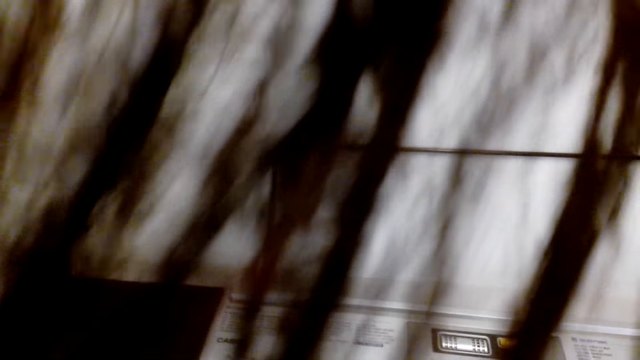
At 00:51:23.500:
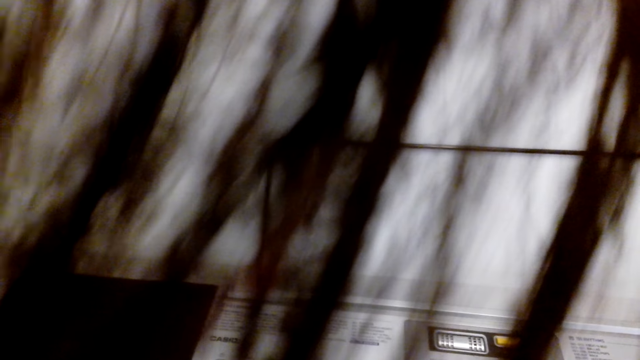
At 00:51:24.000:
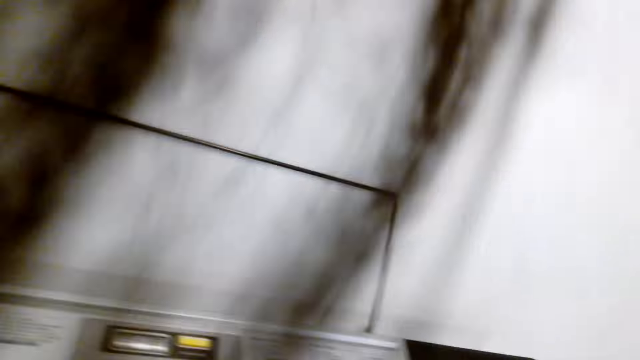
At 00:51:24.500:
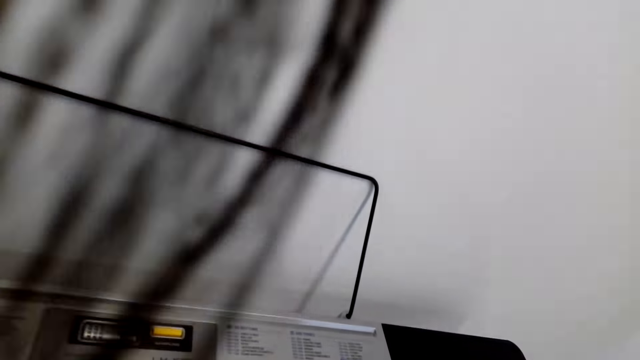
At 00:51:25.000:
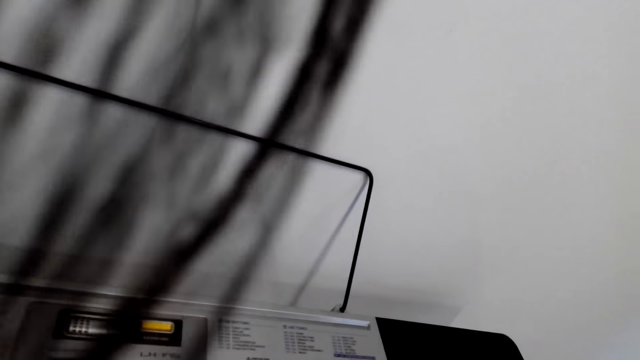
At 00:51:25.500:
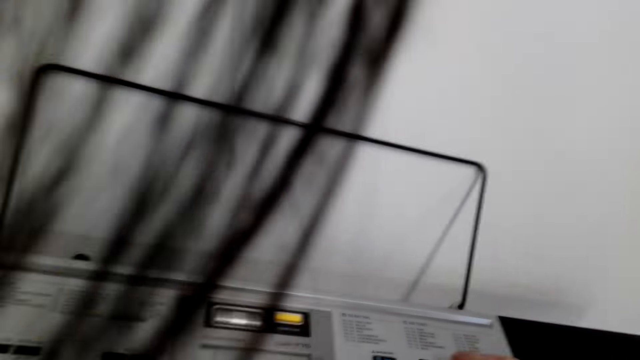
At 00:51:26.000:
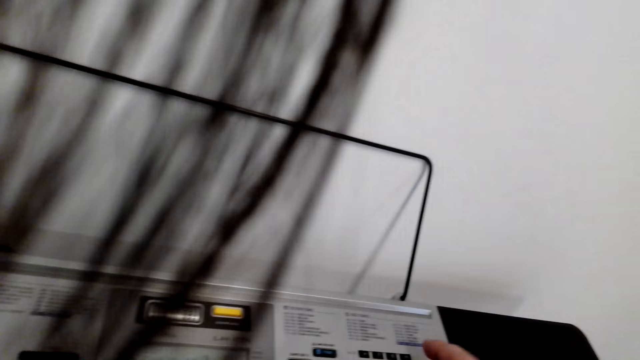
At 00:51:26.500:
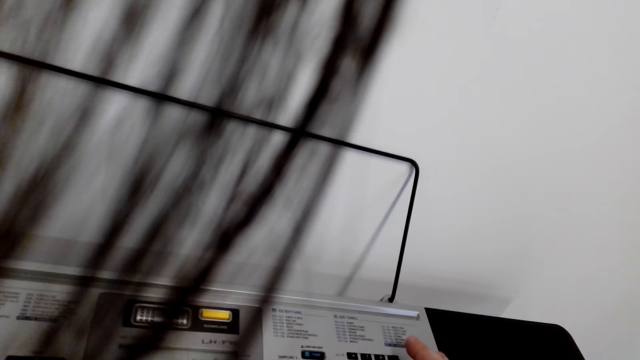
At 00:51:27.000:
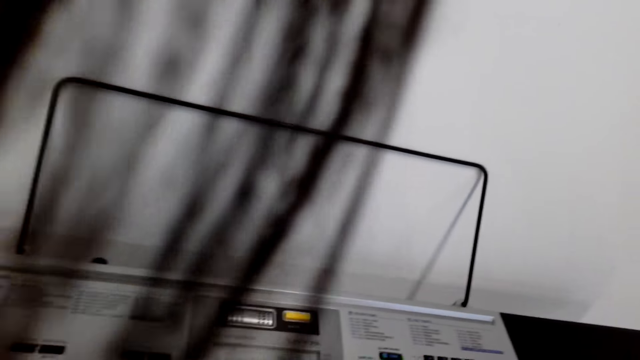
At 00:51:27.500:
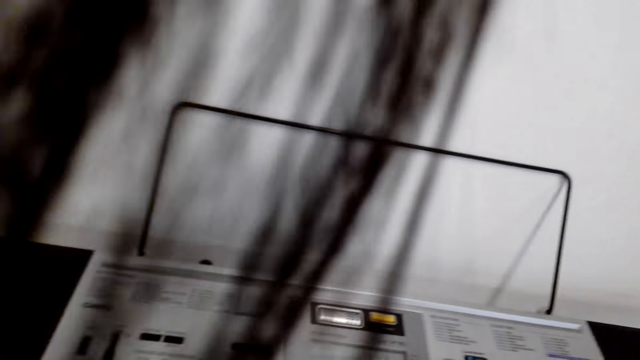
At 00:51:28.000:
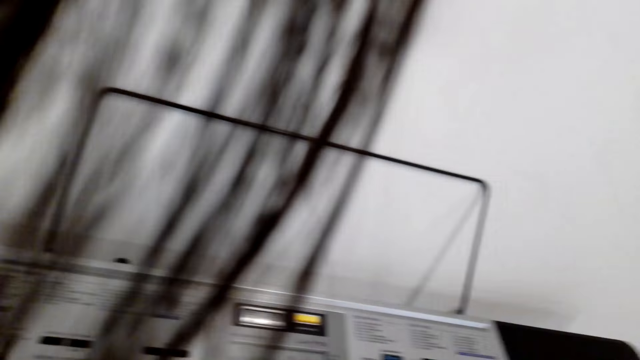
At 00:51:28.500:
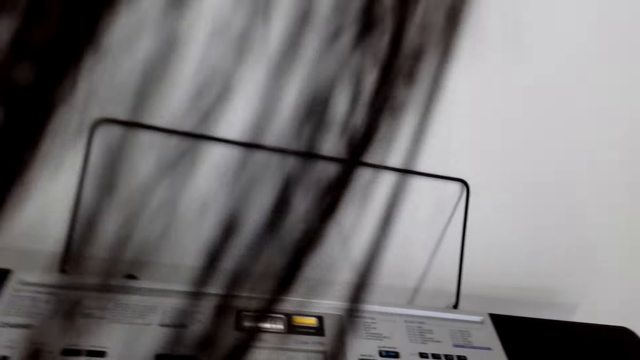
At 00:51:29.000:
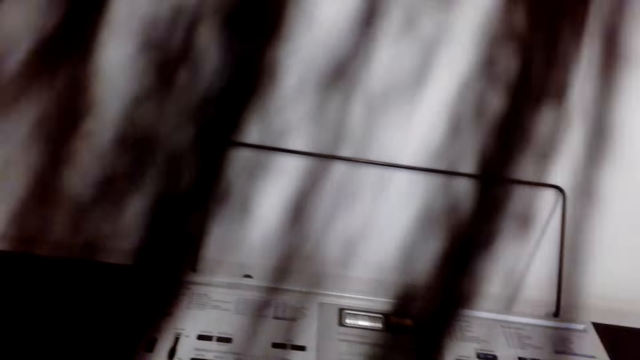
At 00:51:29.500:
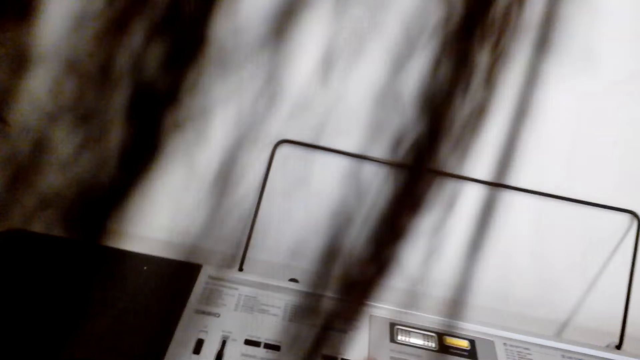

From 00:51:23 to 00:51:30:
The camera wearer looks around.

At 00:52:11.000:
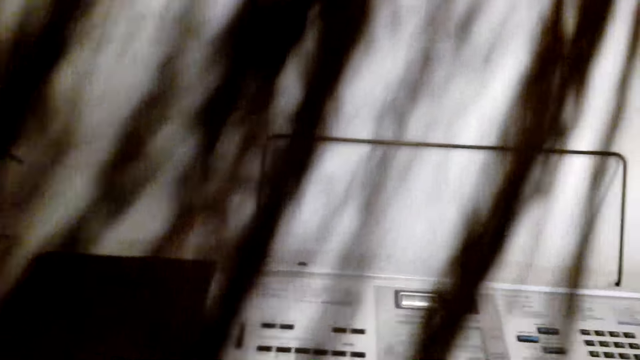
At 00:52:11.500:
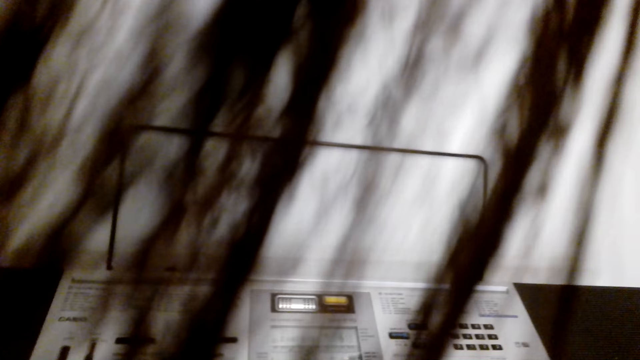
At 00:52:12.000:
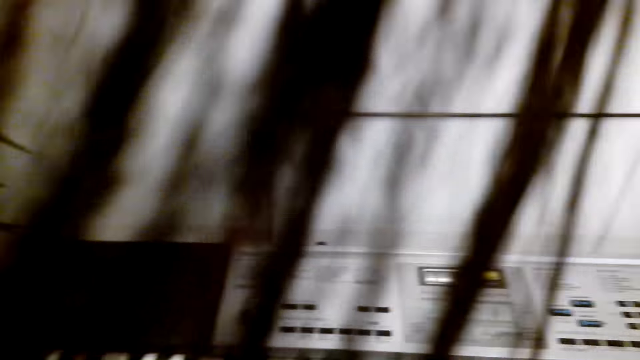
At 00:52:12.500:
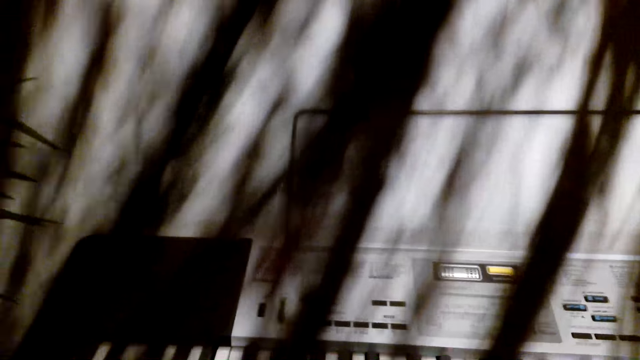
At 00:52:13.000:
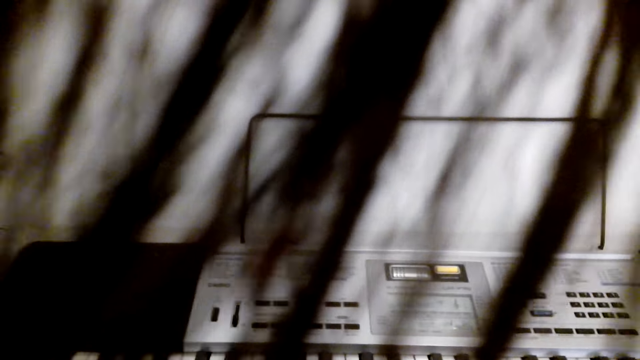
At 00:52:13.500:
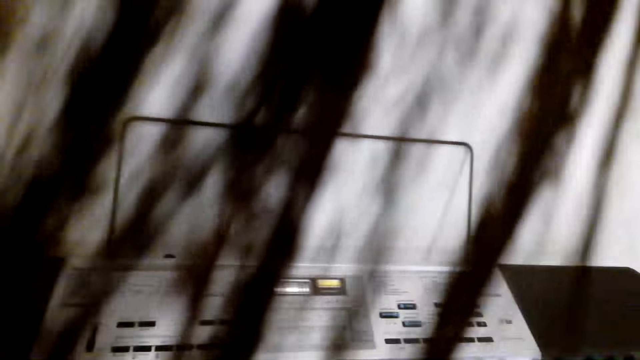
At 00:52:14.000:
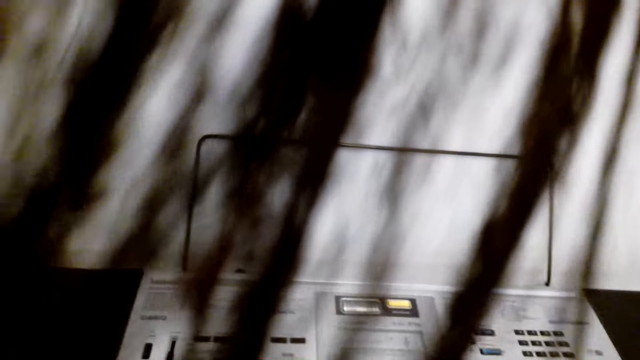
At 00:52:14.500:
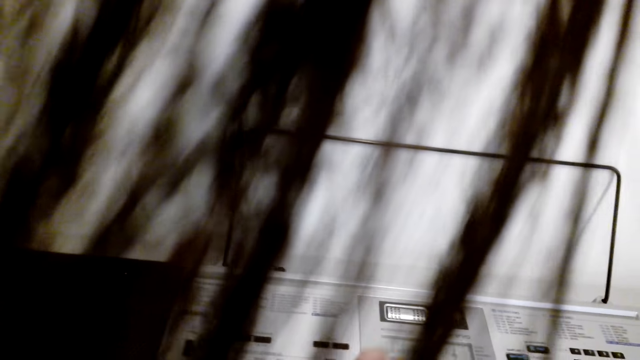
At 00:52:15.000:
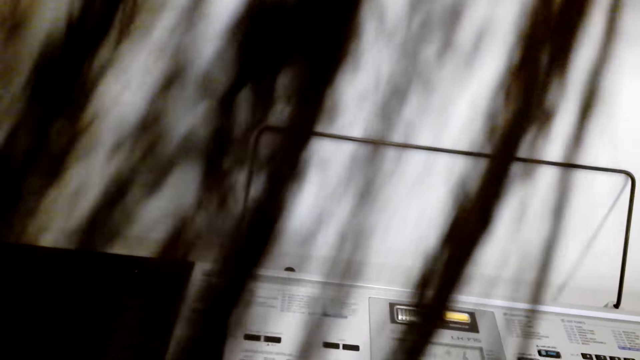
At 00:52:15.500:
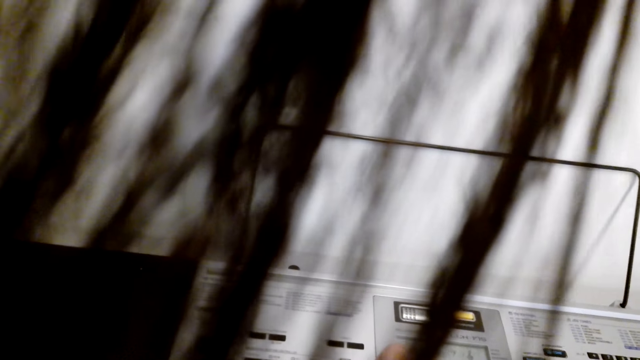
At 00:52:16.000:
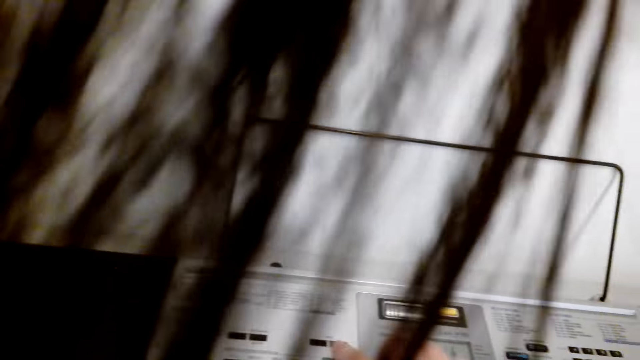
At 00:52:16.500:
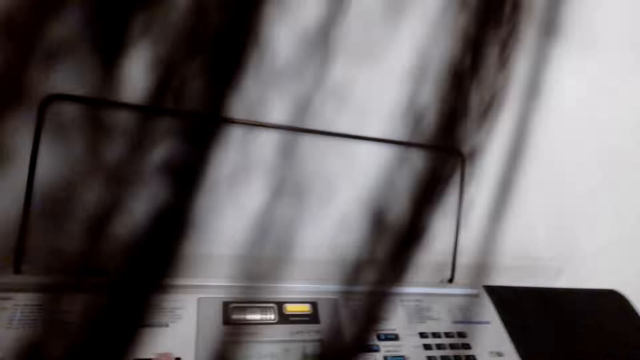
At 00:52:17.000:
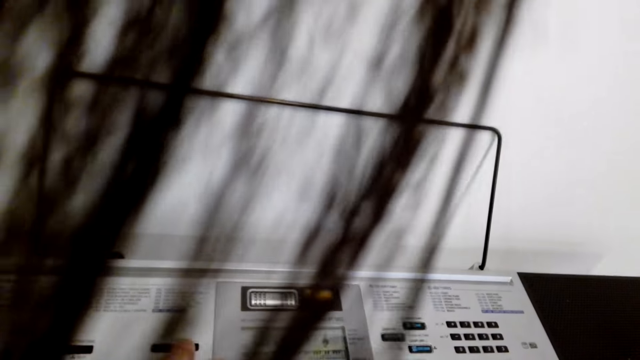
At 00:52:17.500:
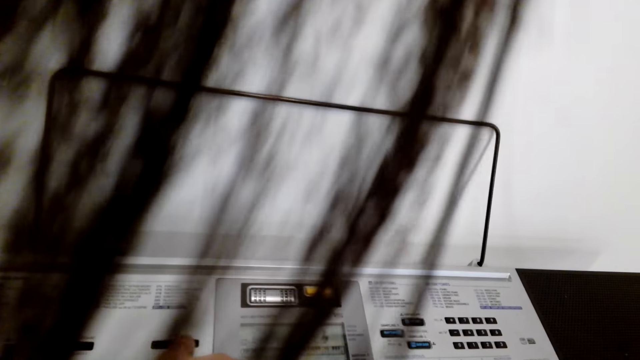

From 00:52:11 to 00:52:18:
The camera wearer plays the keyboard.

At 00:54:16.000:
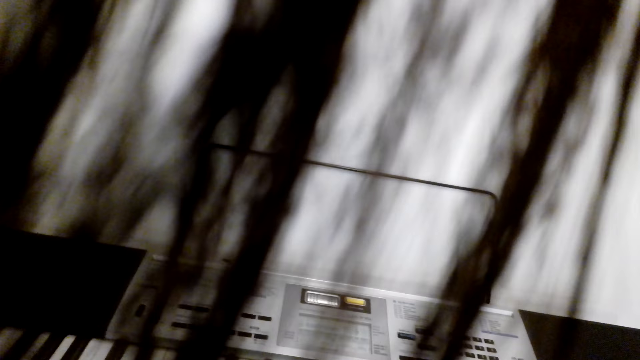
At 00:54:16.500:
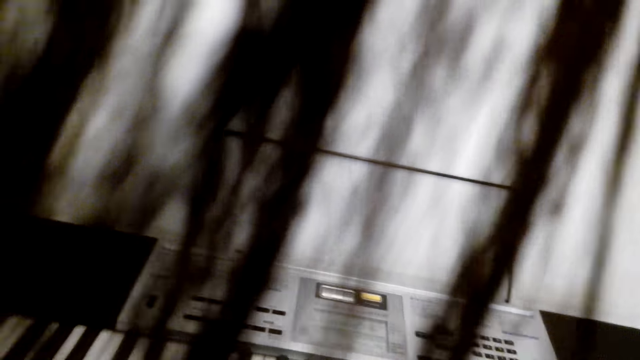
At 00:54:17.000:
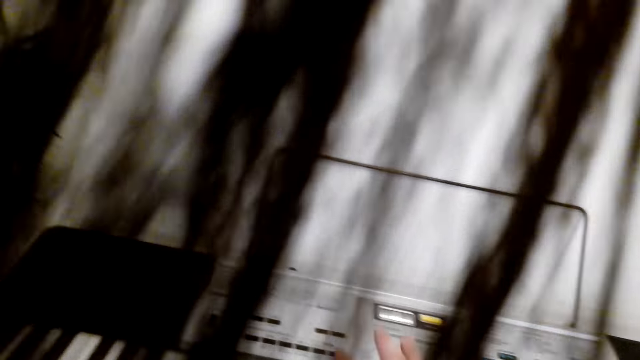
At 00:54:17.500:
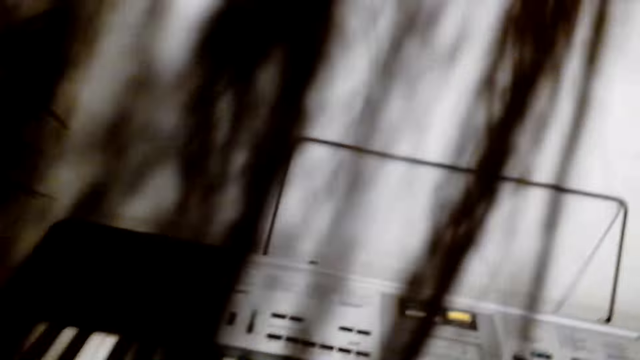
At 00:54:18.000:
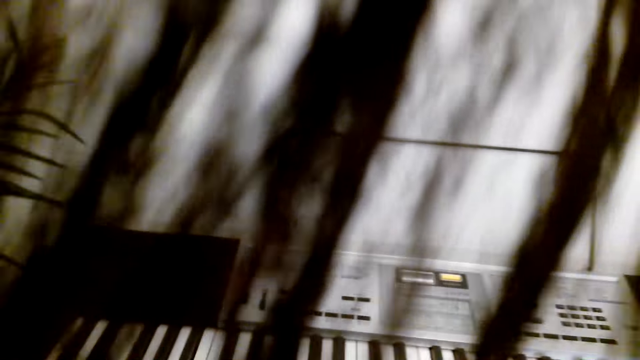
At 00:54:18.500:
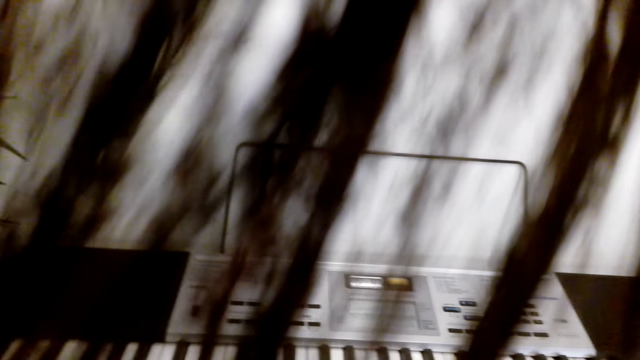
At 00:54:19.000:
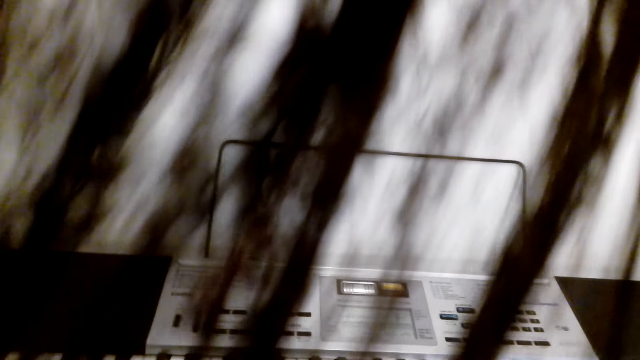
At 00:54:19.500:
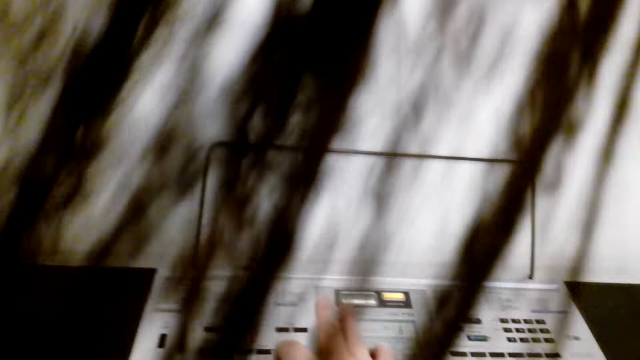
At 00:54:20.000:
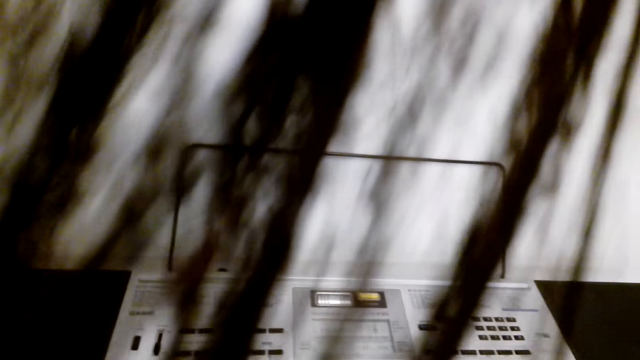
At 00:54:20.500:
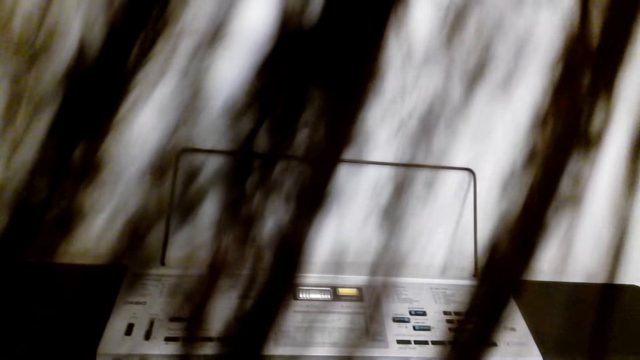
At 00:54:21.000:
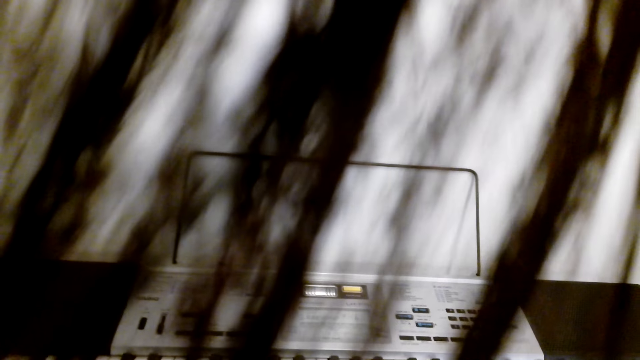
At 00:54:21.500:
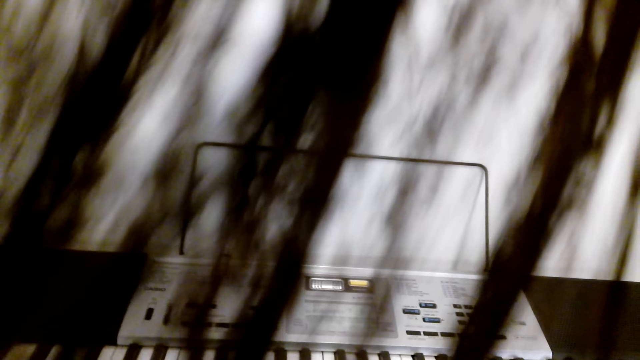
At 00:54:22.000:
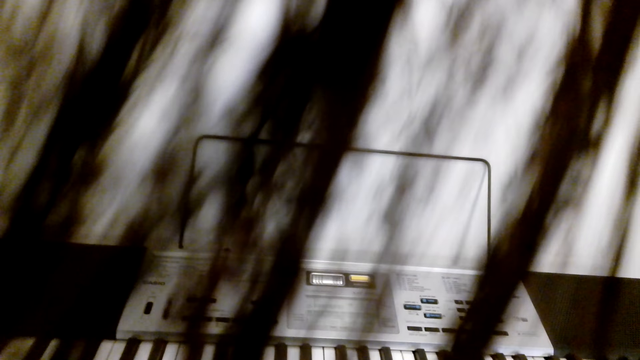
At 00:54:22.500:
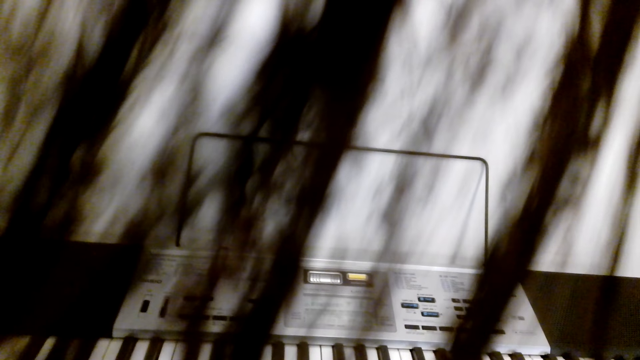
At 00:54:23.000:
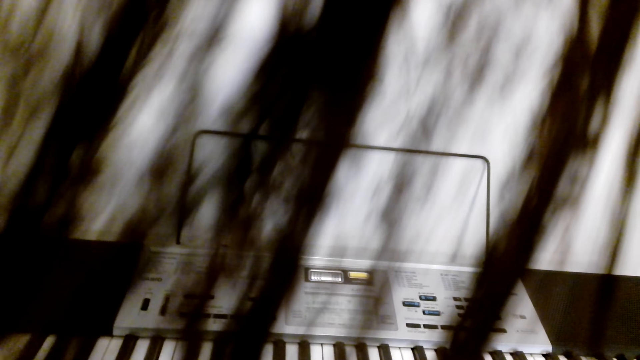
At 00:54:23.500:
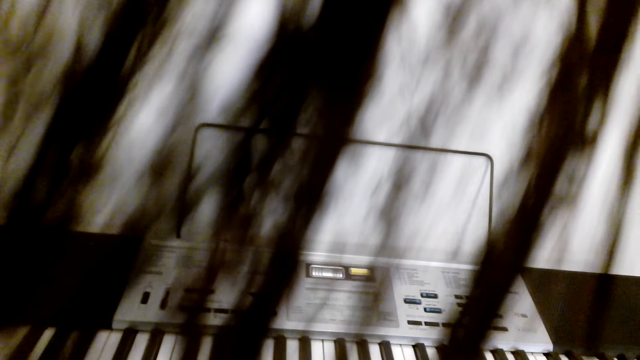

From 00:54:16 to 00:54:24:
The camera wearer presses the button on the piano.
